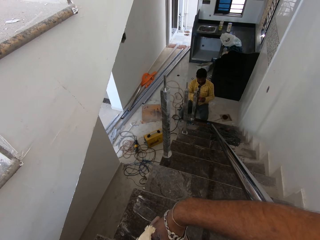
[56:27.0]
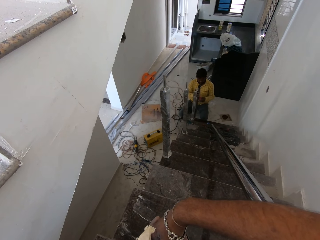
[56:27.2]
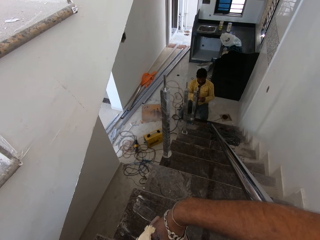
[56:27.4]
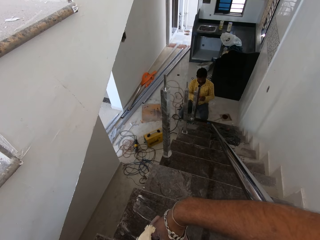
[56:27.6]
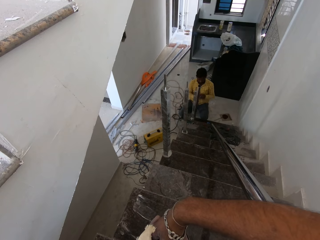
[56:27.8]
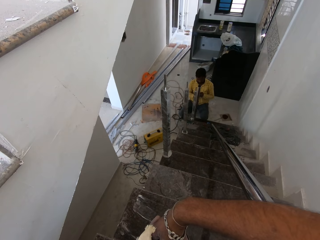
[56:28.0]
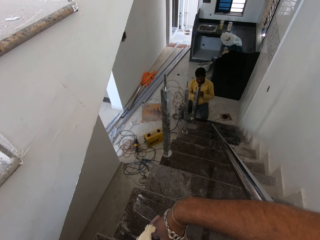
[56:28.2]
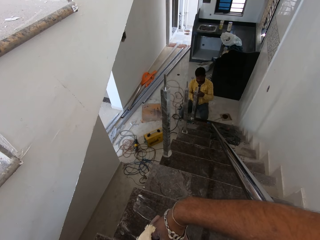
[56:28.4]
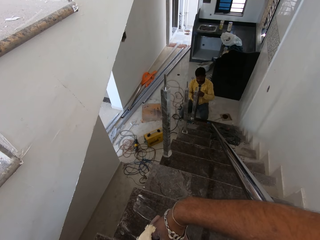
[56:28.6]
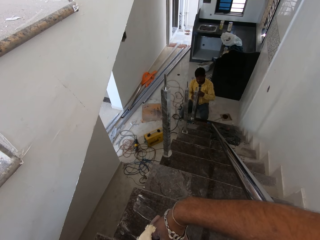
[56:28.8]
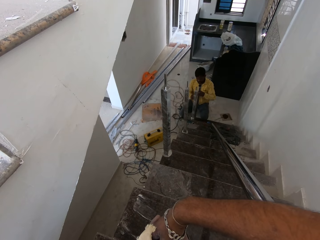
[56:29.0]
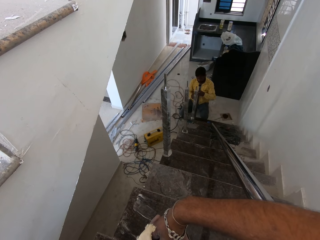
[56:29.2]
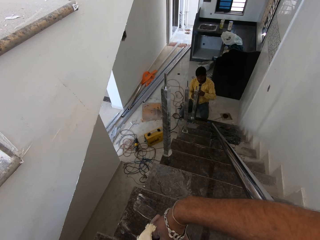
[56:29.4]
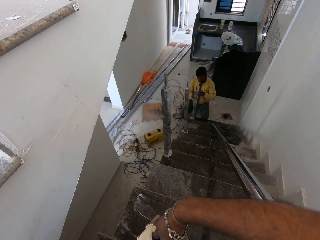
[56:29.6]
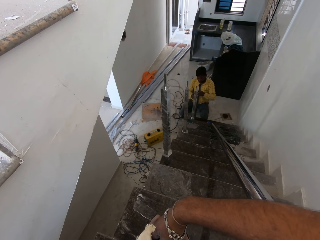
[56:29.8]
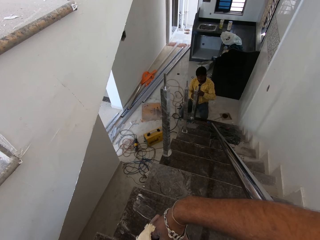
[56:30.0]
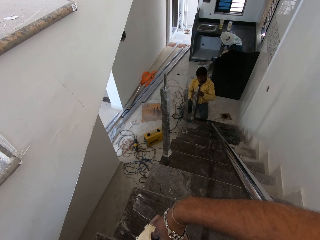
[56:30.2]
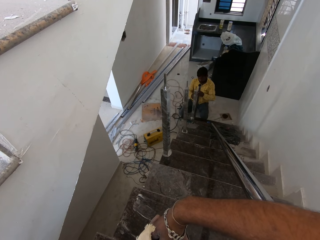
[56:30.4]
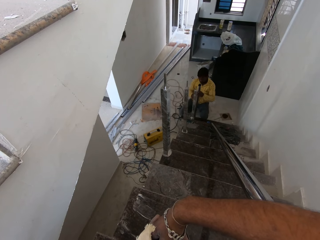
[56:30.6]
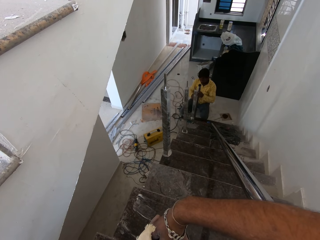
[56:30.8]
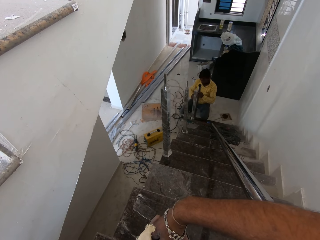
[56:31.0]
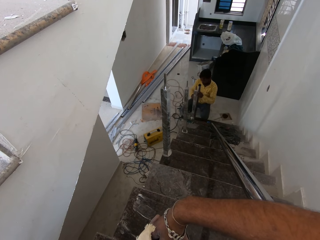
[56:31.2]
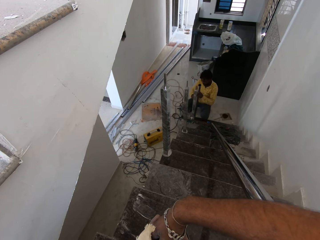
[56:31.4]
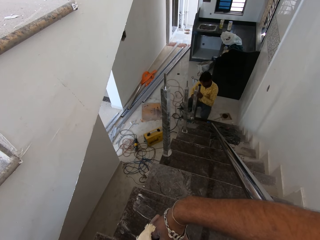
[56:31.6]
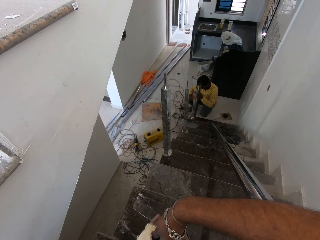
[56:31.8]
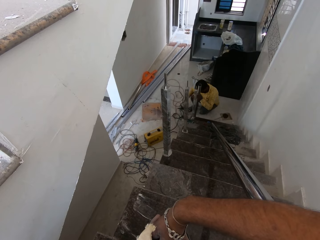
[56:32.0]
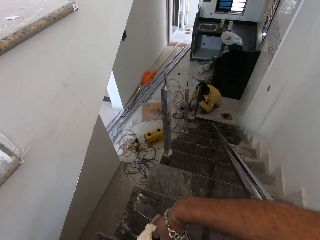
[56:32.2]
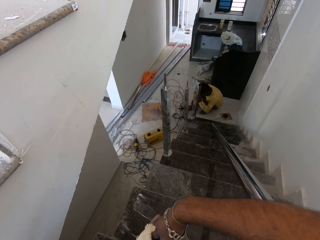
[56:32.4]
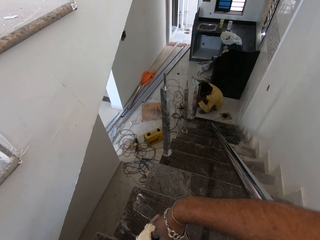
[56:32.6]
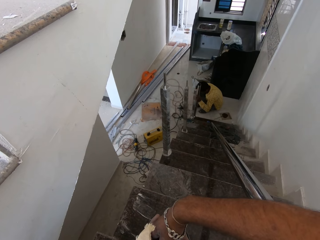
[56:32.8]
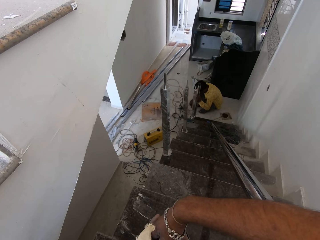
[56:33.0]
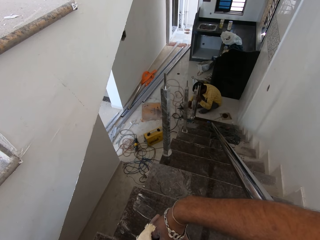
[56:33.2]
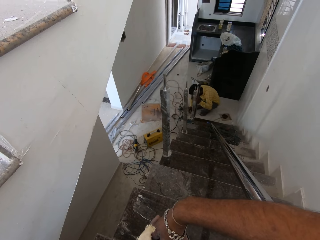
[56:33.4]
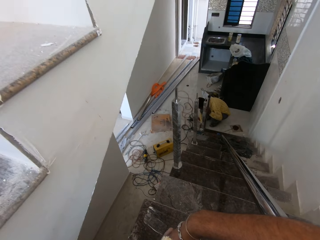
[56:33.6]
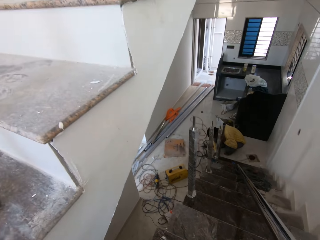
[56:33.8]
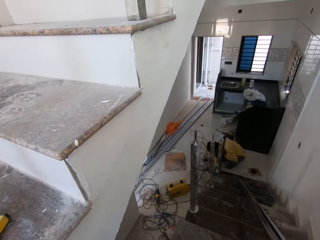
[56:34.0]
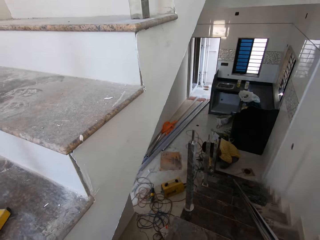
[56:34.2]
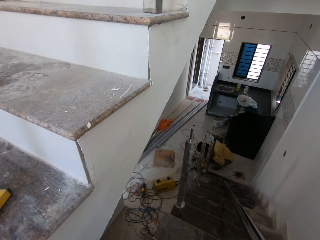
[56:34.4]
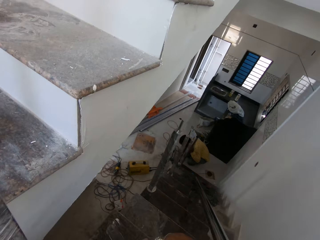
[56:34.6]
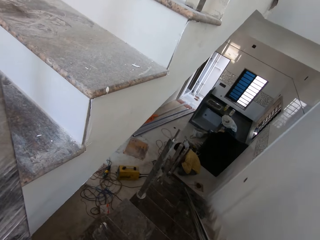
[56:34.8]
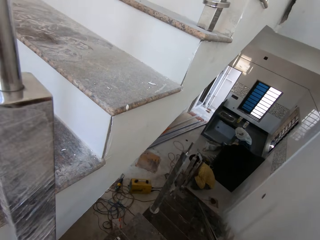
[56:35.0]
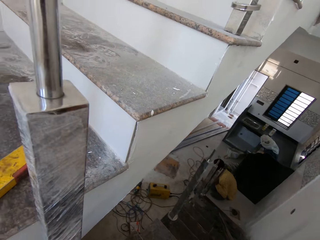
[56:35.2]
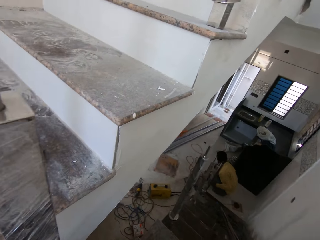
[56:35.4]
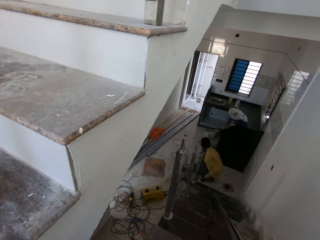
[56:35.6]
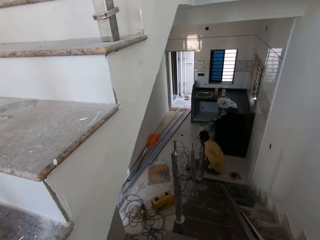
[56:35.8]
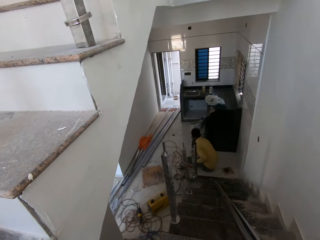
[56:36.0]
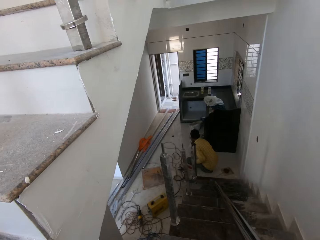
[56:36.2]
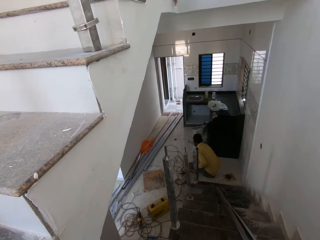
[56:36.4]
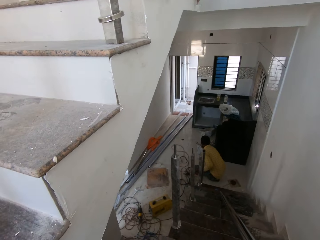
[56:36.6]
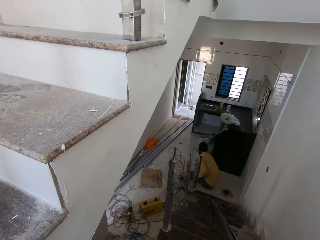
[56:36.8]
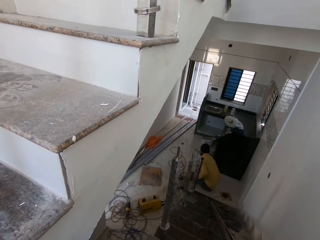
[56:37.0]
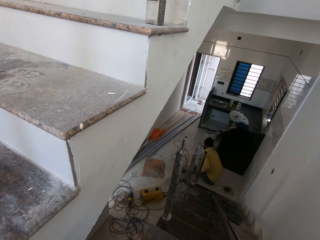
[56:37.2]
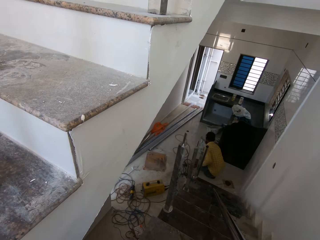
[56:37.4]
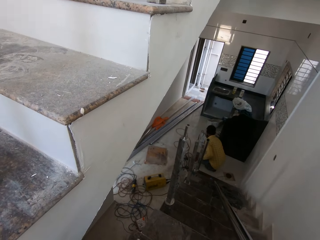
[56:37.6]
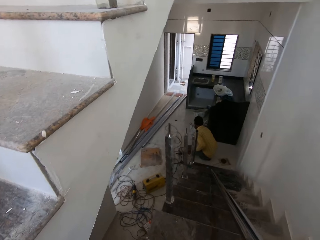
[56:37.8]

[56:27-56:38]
The man holds the metal bar with the left hand. The man turns. The camera wearer turns.

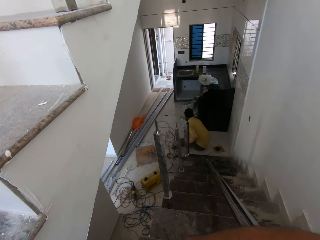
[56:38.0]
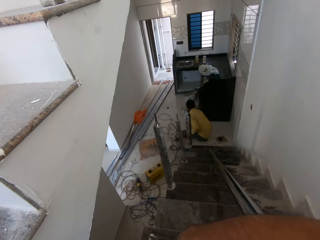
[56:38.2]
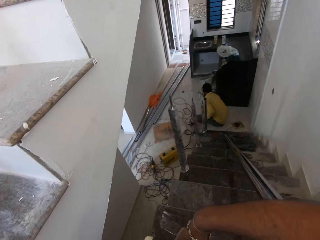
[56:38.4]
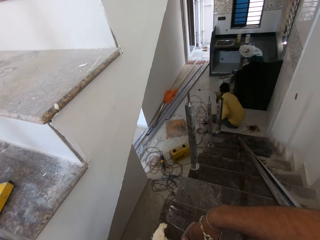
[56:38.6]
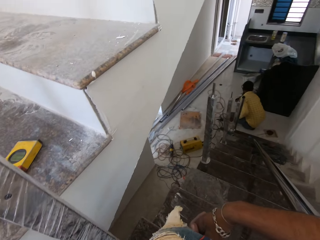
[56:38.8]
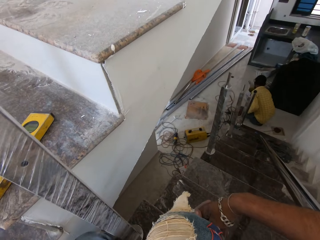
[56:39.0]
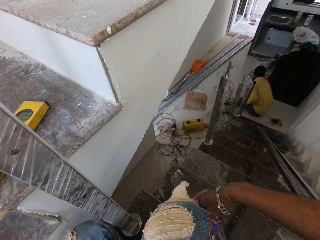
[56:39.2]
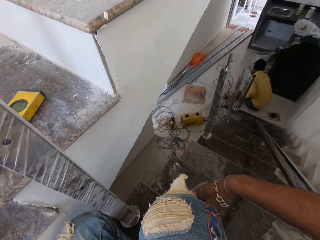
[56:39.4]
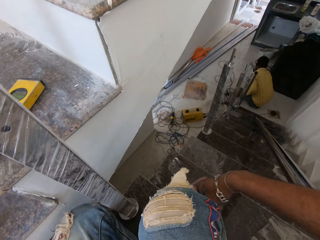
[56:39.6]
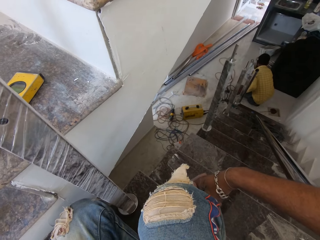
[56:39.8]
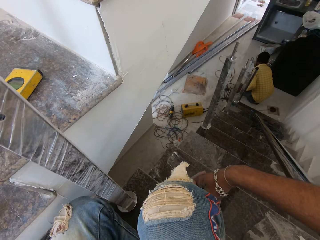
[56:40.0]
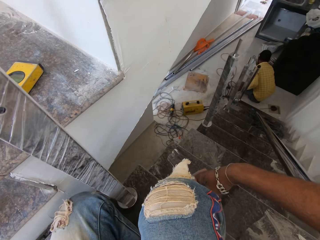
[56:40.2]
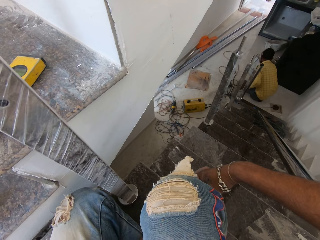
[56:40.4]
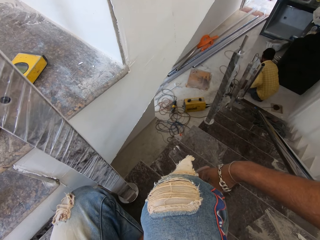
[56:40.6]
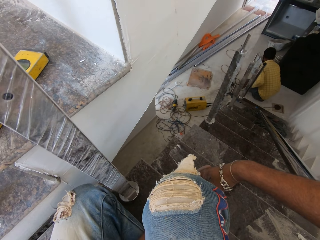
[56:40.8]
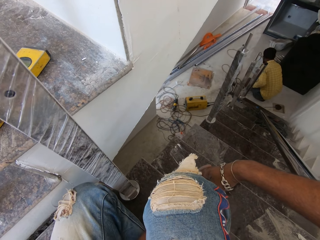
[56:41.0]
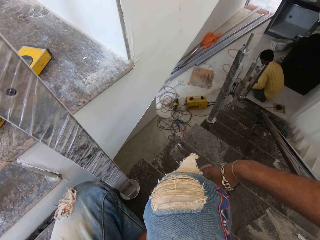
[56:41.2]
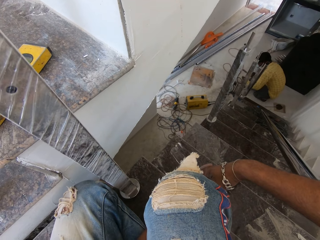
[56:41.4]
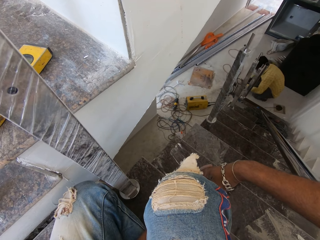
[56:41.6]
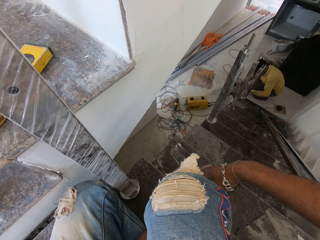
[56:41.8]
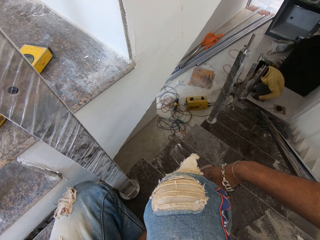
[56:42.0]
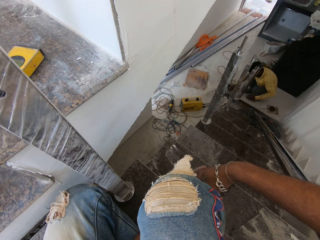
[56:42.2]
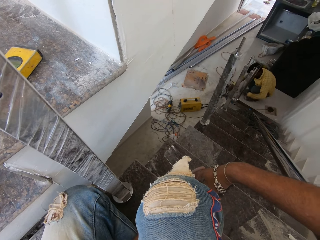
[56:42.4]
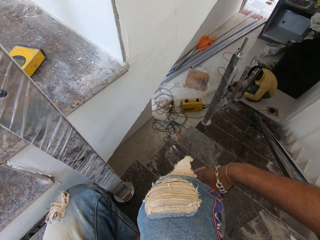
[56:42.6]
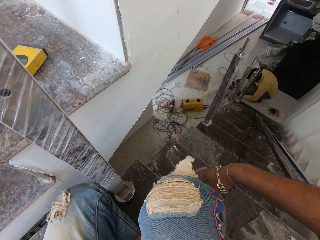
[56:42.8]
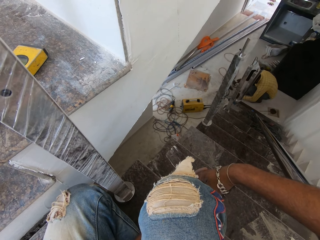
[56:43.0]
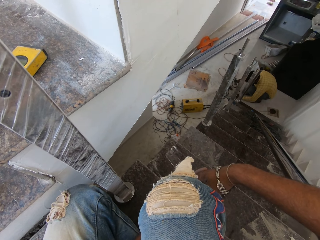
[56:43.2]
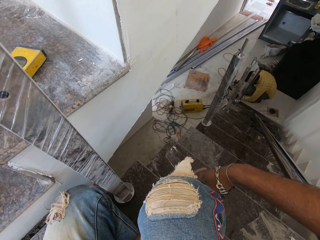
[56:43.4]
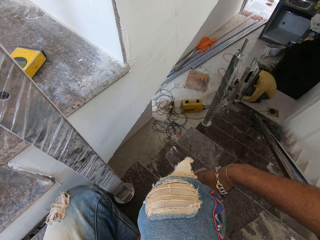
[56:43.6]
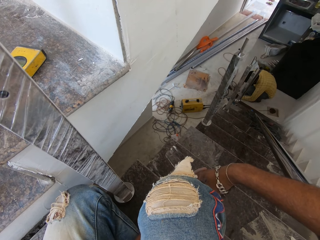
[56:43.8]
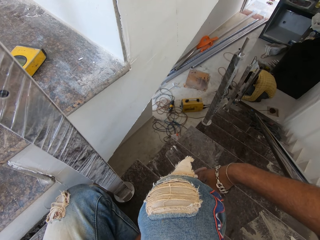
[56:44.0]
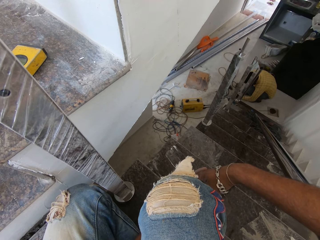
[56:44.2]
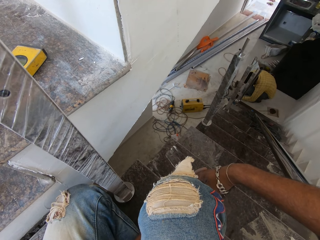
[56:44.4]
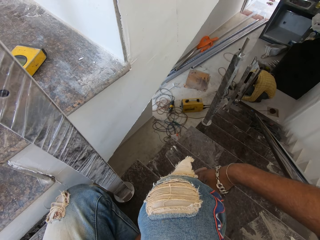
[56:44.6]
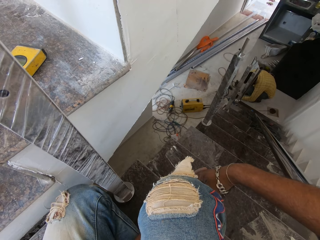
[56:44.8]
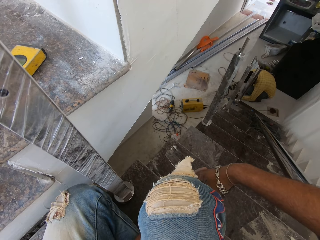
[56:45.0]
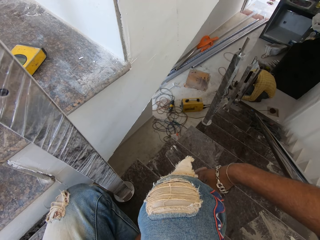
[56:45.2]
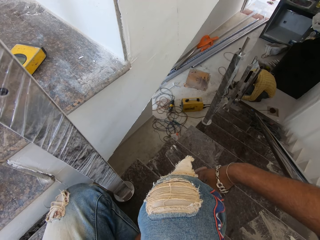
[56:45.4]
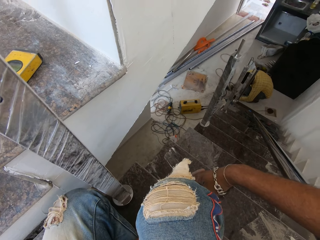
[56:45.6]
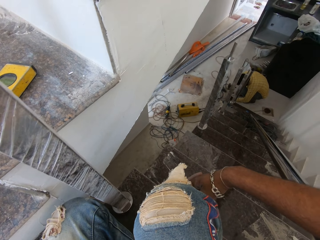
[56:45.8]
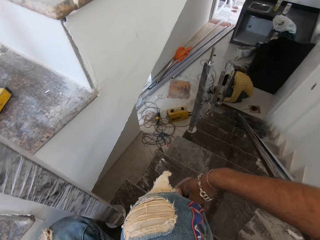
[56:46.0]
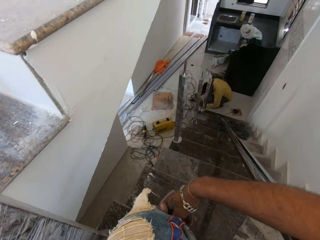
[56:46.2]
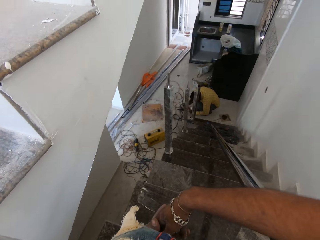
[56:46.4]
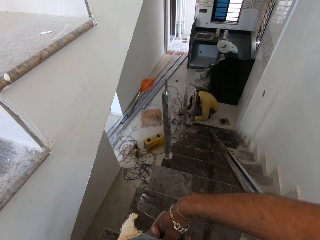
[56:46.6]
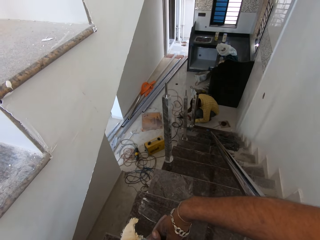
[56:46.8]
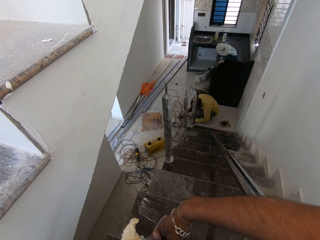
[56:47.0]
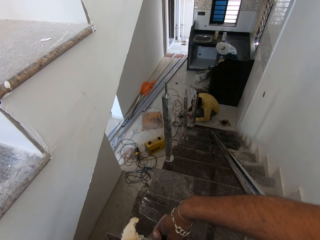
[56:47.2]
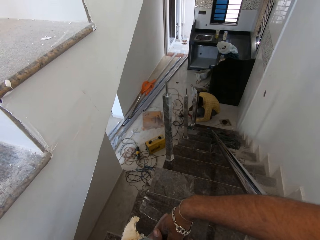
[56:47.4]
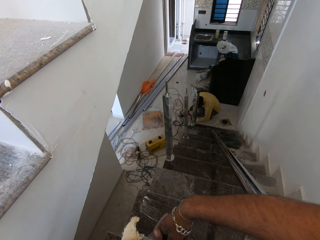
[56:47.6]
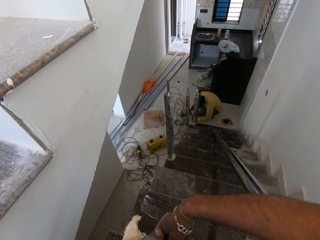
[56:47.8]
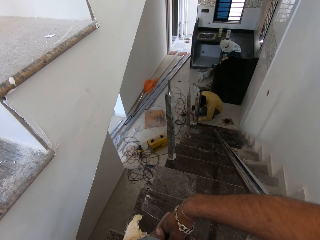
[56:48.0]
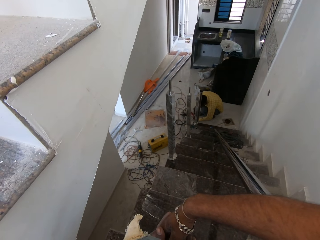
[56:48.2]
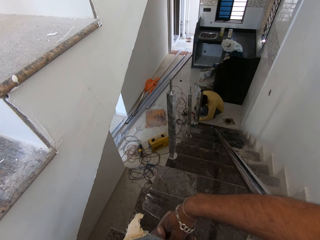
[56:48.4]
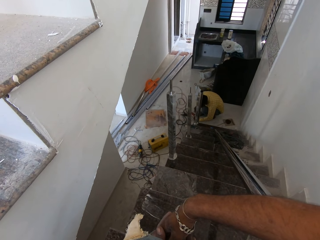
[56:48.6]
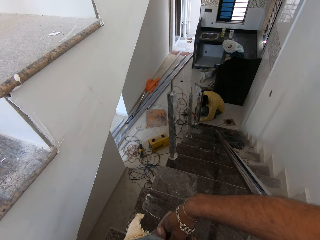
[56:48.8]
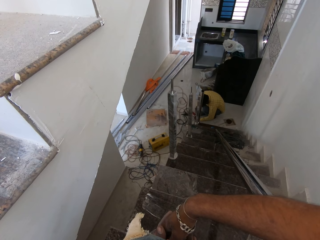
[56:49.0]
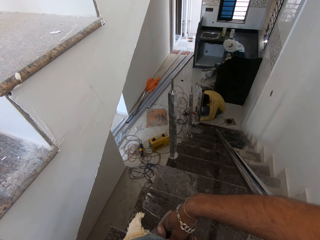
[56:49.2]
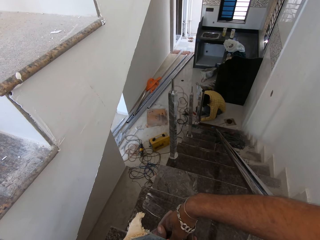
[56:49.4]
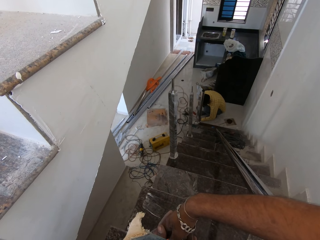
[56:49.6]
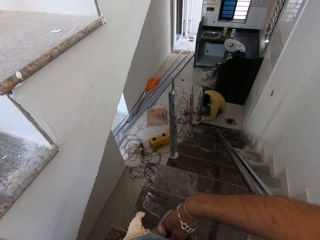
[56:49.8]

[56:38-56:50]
The man moves something in the floor. The man takes a hammer or metal bar from the ground with his right hand. The man hammers the nail on a hole in the stairs with the hammer in his right hand.
